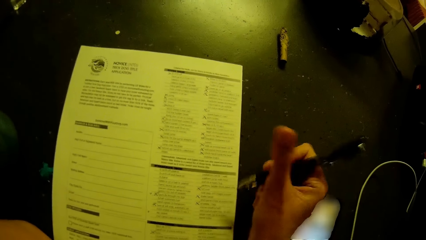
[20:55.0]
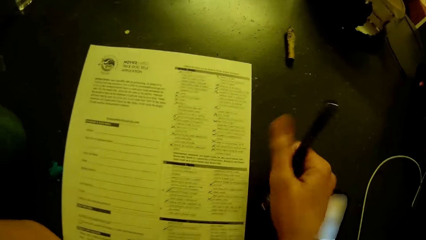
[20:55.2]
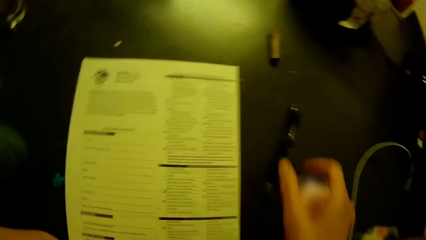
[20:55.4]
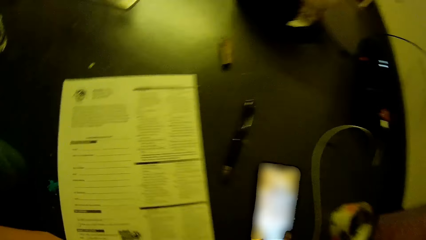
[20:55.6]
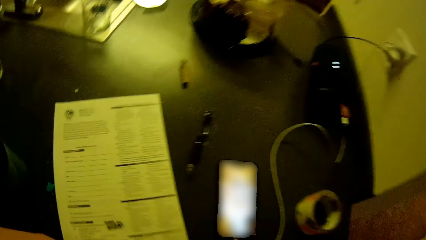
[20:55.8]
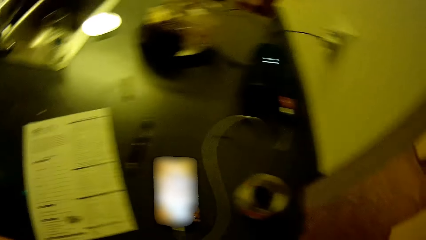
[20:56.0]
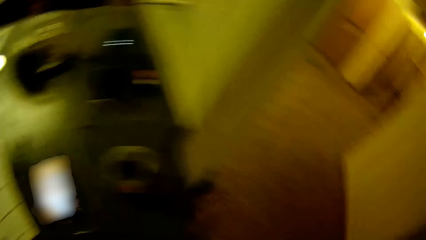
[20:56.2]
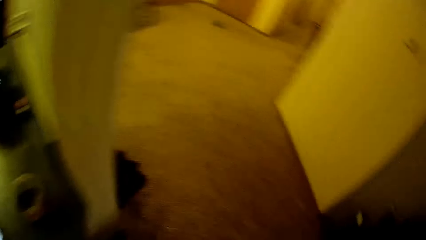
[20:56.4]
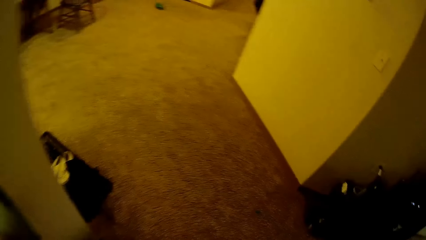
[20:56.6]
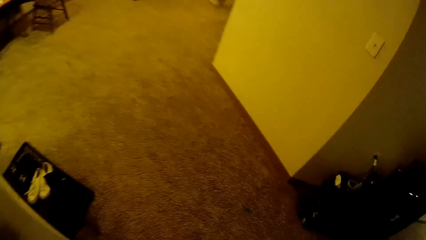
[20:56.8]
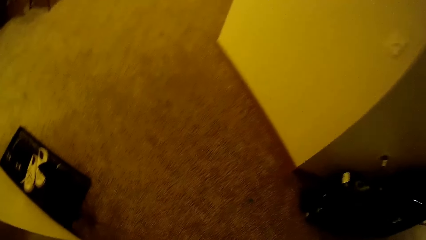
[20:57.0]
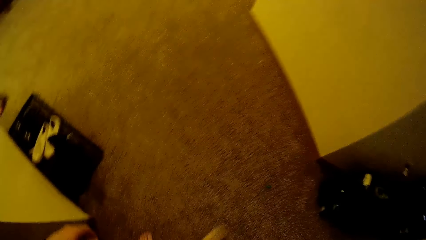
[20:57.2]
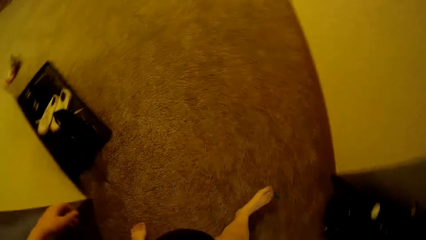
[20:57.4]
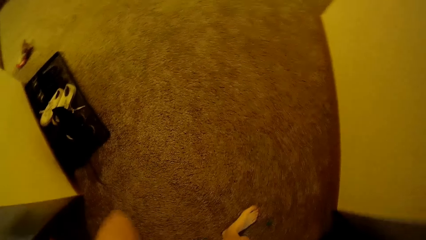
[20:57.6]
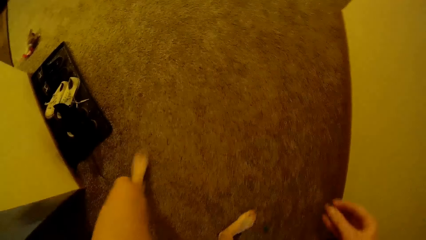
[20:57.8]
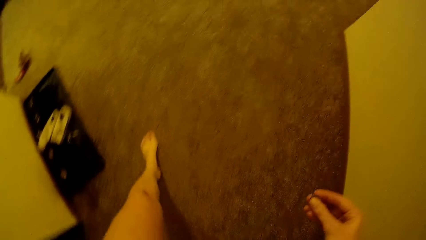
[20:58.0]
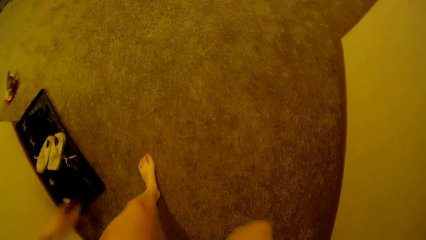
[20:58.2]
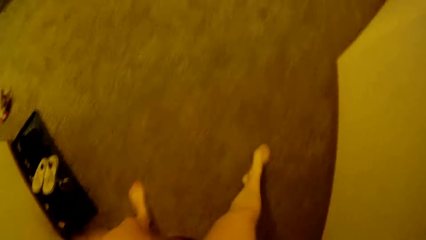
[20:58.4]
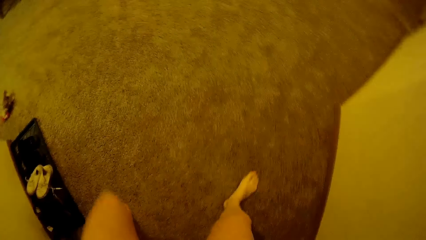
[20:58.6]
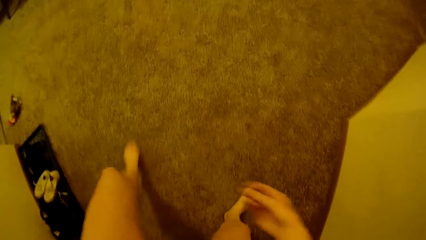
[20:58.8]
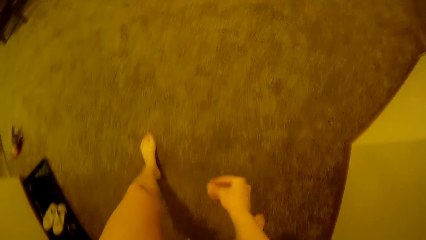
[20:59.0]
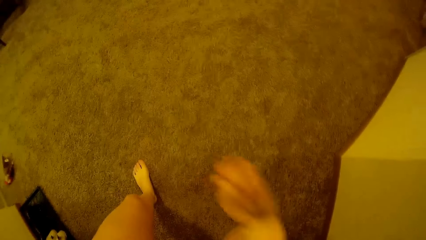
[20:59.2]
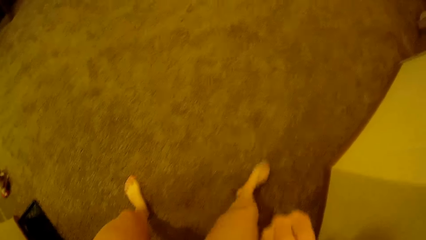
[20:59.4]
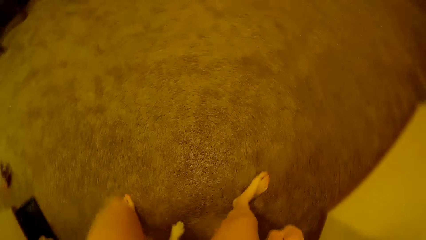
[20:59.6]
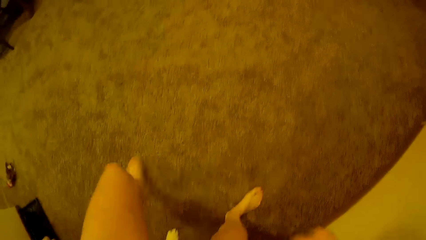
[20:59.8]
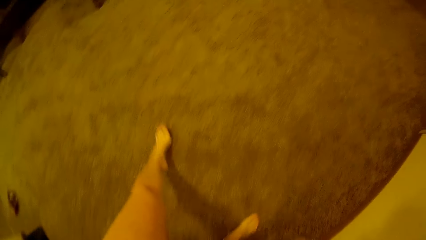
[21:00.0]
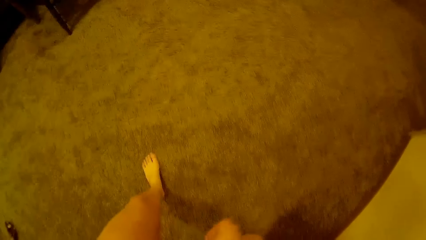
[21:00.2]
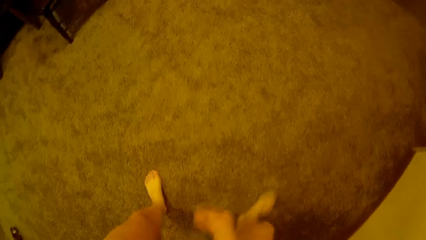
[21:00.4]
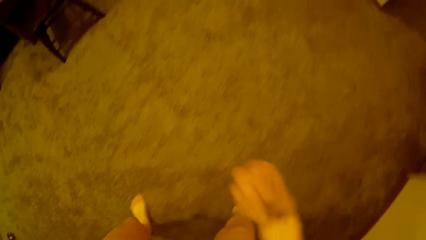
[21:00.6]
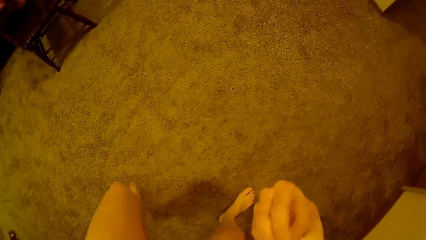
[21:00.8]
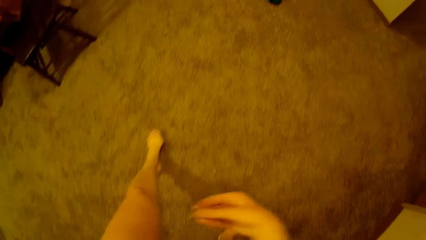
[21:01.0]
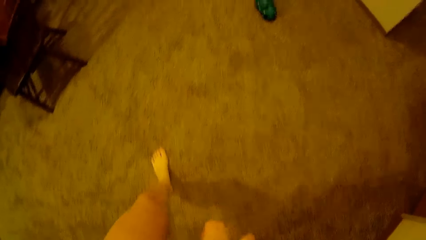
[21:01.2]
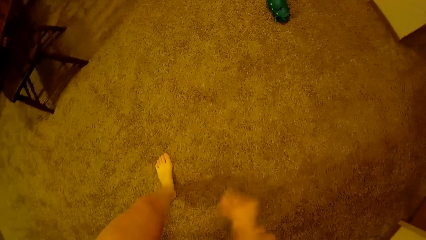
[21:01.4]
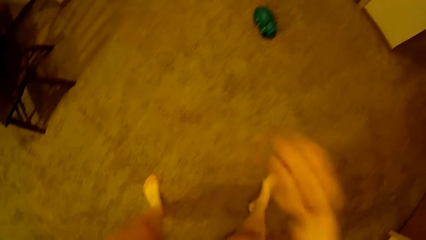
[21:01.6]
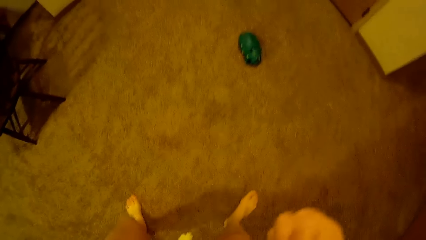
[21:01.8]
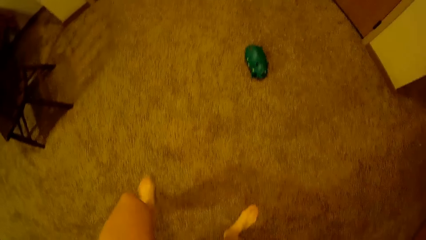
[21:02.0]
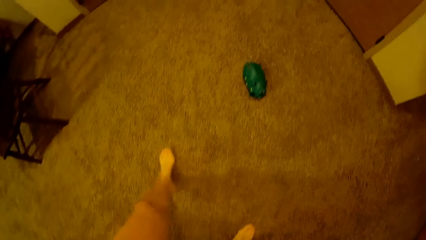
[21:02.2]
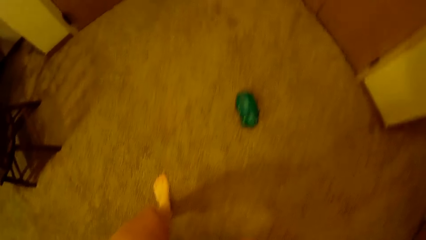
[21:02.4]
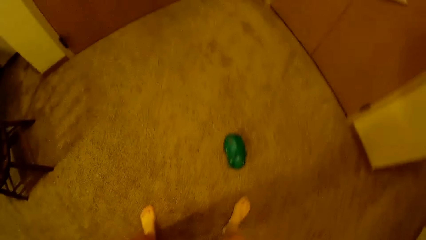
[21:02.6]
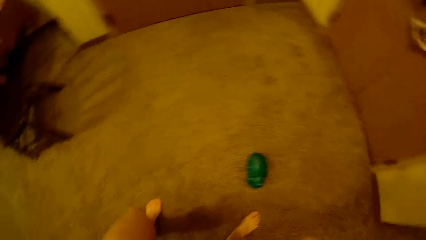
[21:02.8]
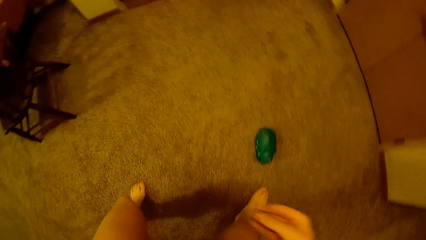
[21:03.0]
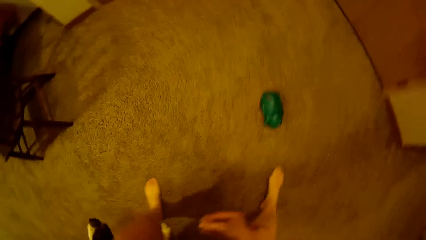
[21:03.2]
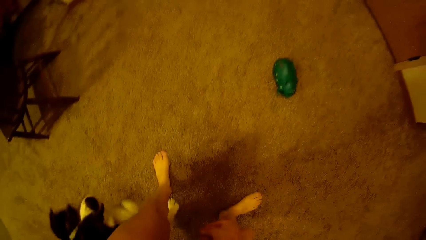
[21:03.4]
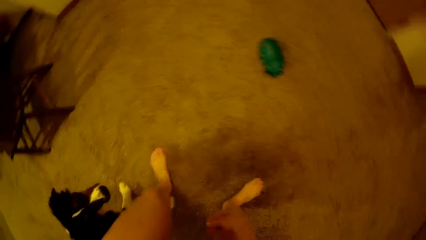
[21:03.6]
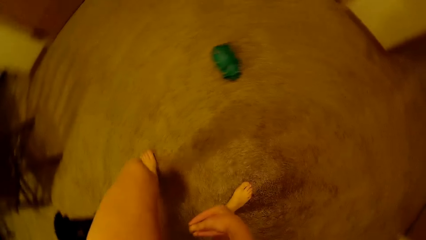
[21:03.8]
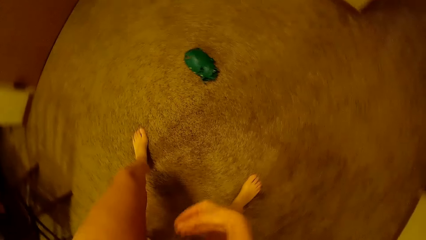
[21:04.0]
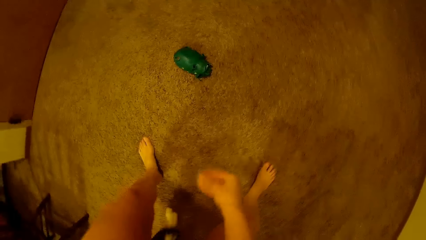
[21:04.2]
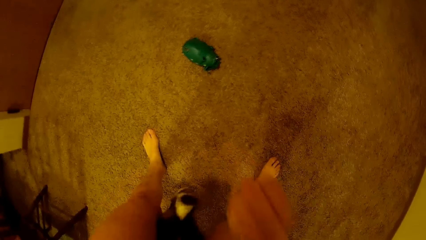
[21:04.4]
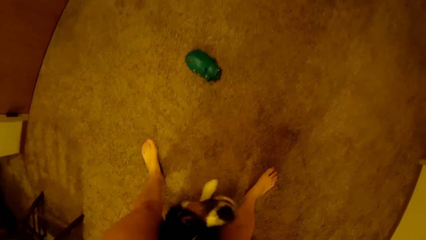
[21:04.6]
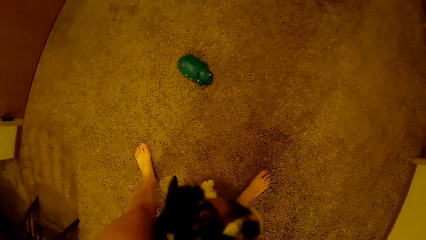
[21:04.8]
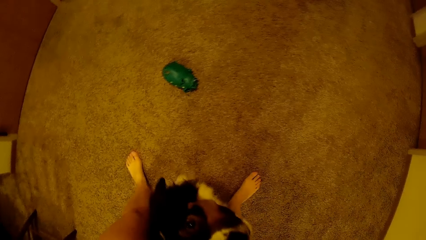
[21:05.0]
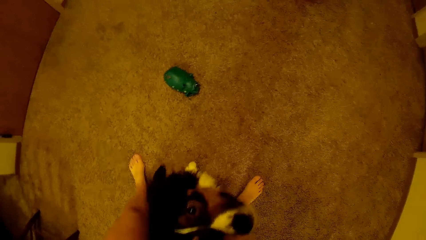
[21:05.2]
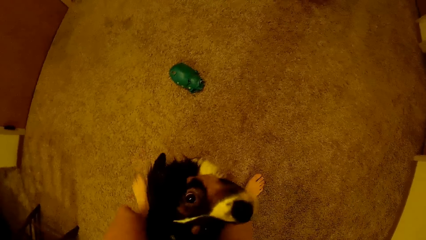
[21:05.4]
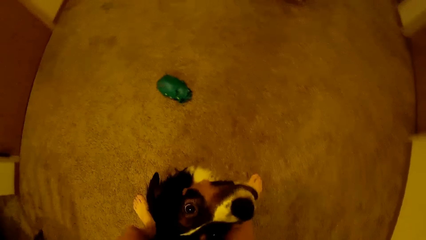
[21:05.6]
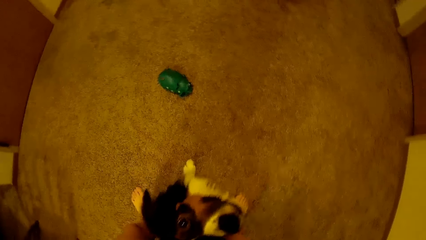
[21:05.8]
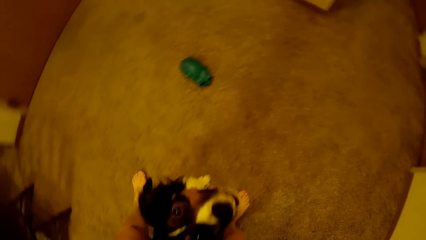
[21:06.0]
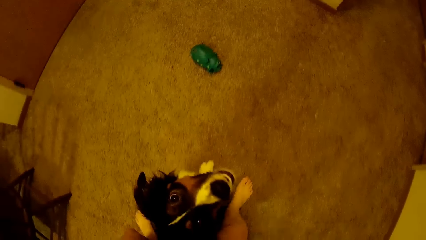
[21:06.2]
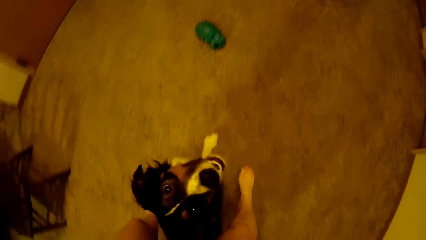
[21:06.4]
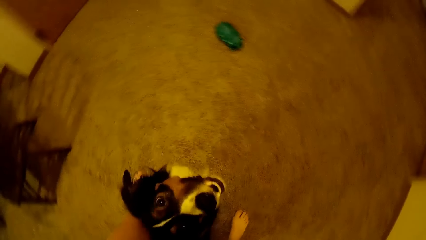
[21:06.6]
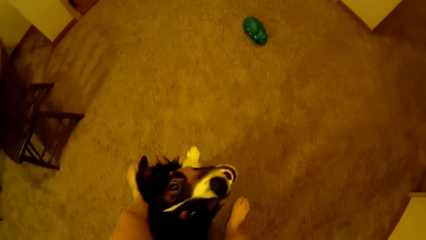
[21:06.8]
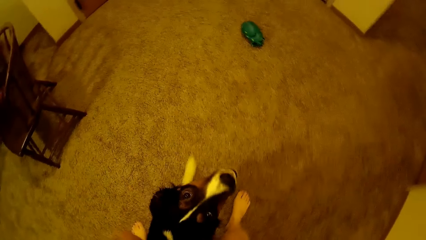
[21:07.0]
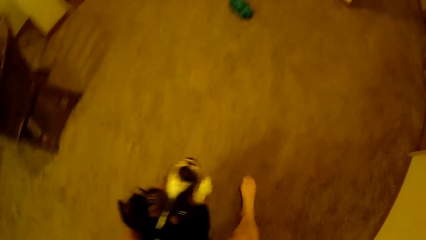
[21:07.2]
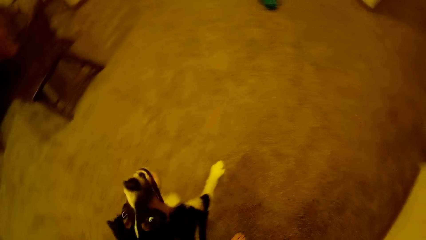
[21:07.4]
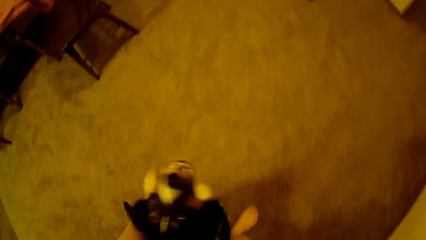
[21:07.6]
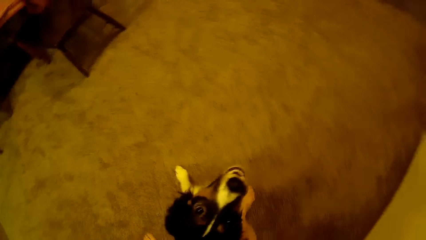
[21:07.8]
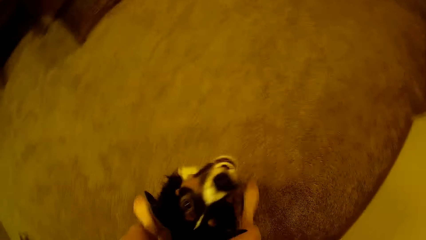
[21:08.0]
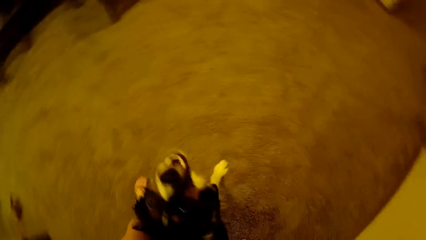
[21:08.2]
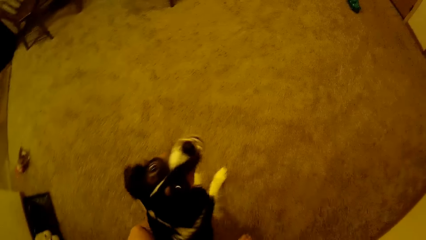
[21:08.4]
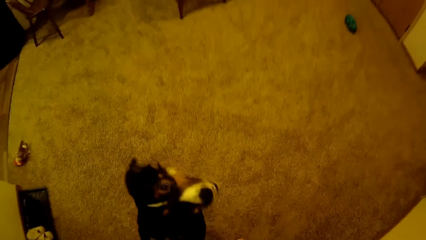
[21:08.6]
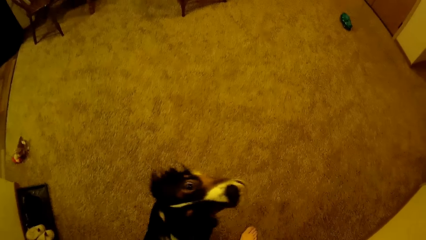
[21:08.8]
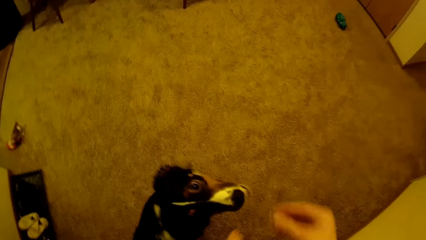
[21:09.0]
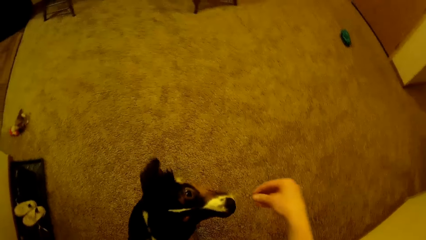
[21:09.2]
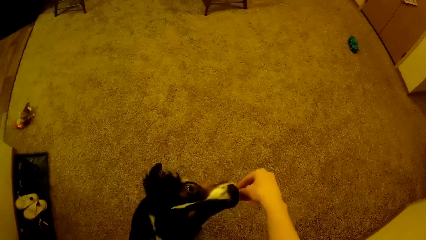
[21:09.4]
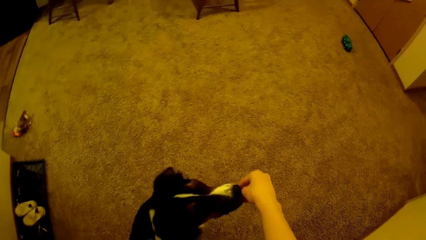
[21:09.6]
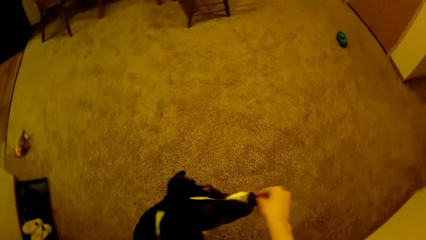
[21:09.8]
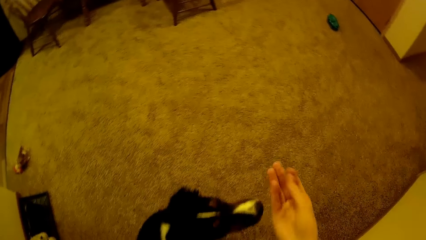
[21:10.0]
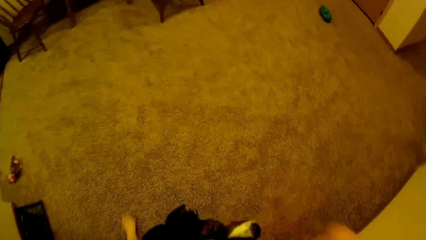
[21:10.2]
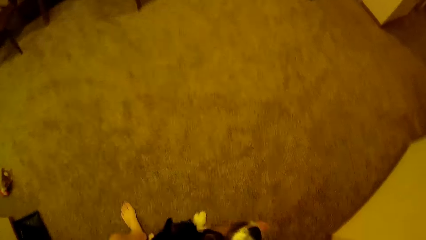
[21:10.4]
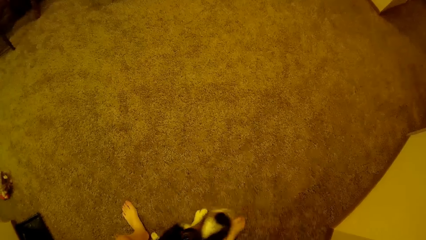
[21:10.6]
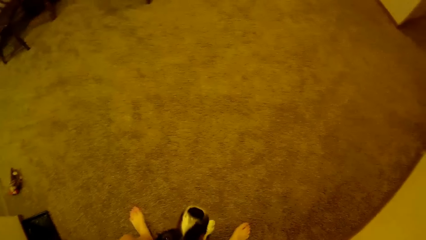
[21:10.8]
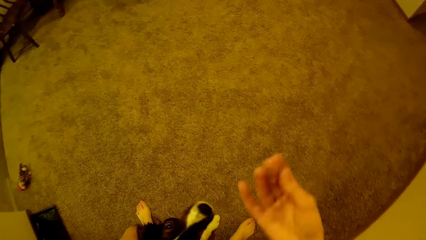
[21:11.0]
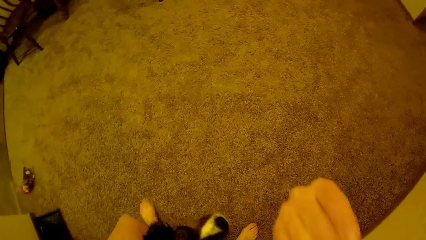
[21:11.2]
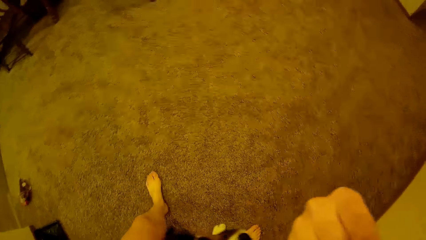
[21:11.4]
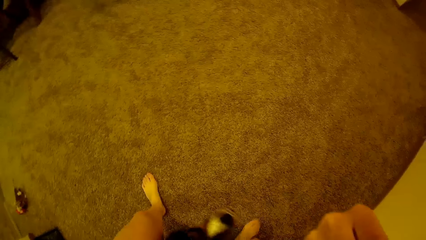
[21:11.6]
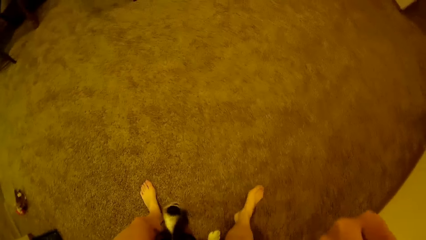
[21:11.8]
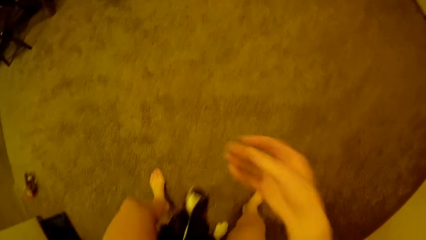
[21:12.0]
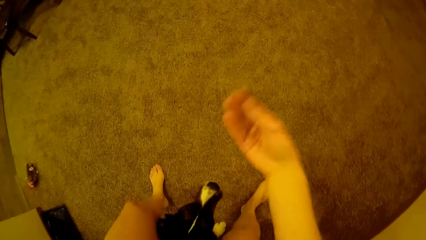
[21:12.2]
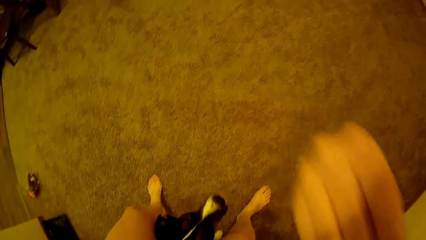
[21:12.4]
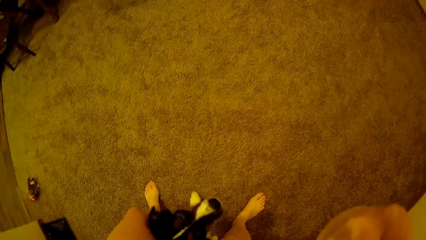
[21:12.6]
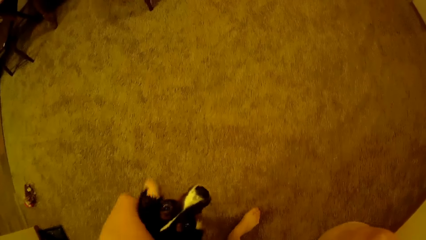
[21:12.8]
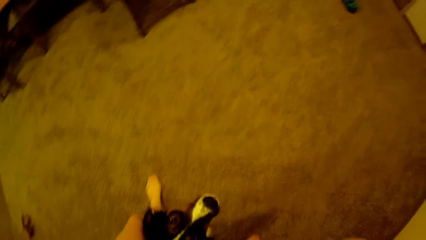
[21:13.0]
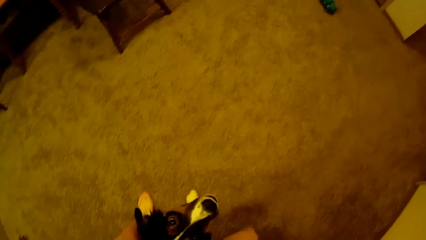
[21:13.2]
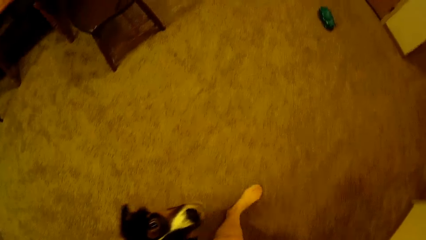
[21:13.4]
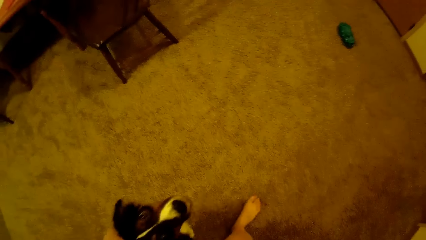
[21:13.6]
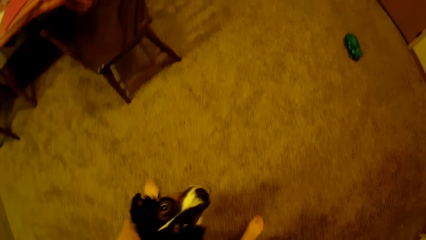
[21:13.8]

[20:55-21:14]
The camera wearer drops the pen in his right hand on the table. He walks across the room. He trains the dog. He plays with the dog.
